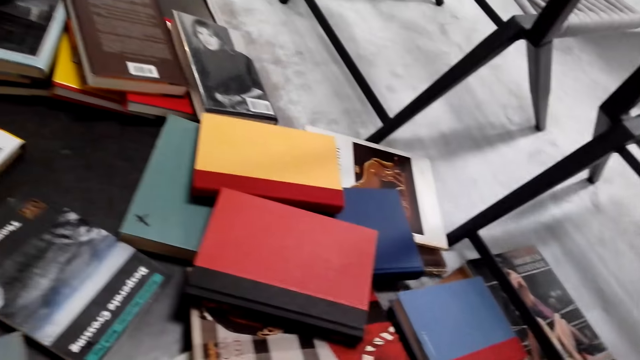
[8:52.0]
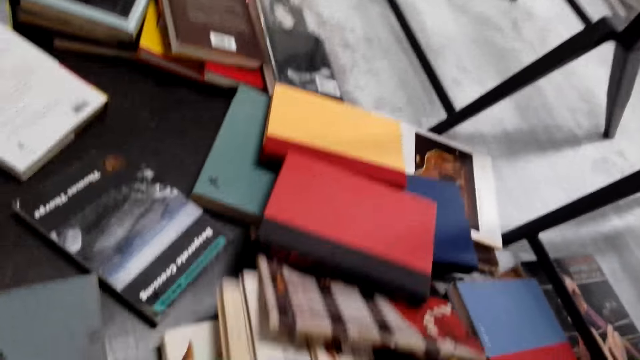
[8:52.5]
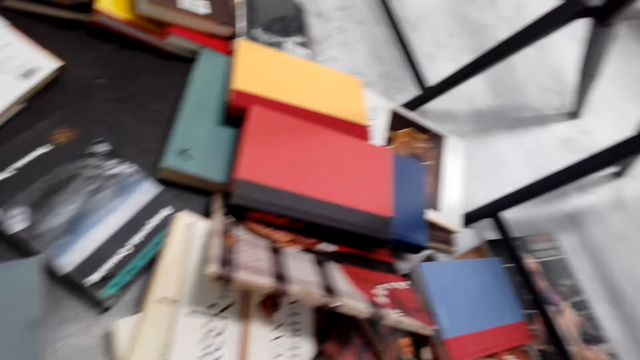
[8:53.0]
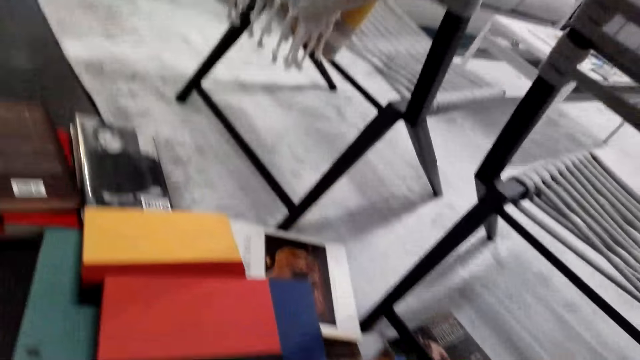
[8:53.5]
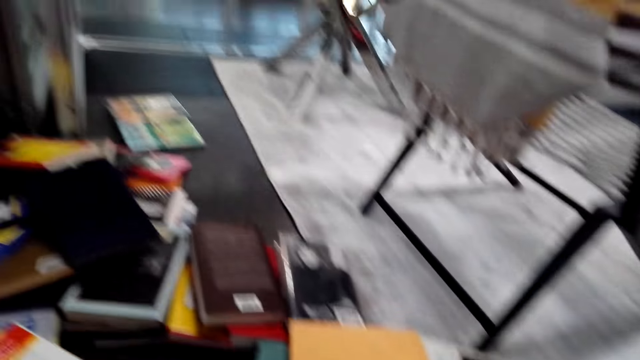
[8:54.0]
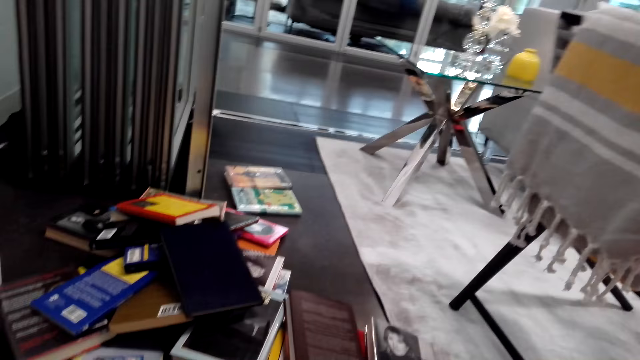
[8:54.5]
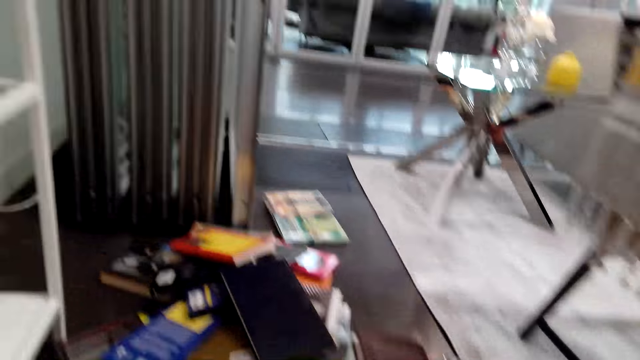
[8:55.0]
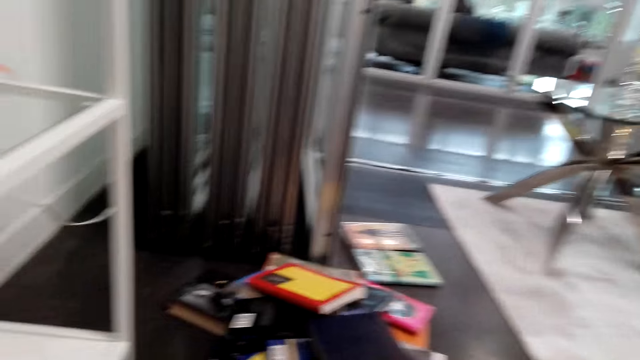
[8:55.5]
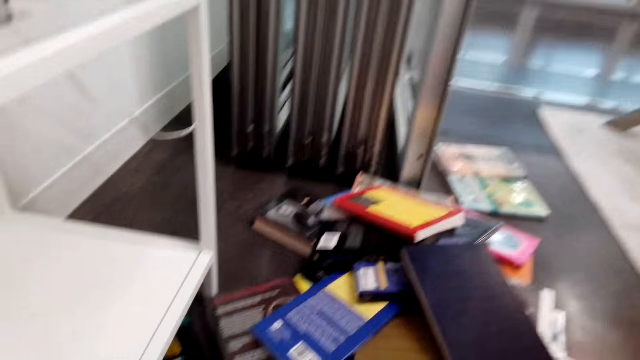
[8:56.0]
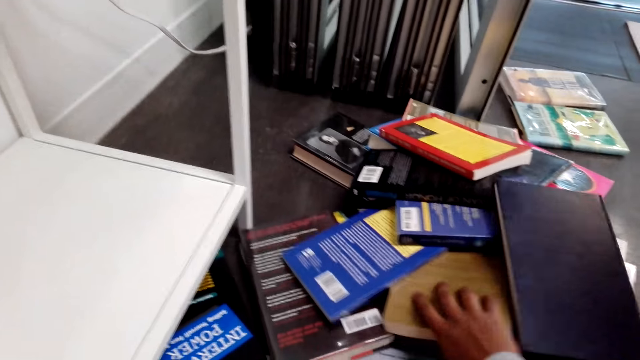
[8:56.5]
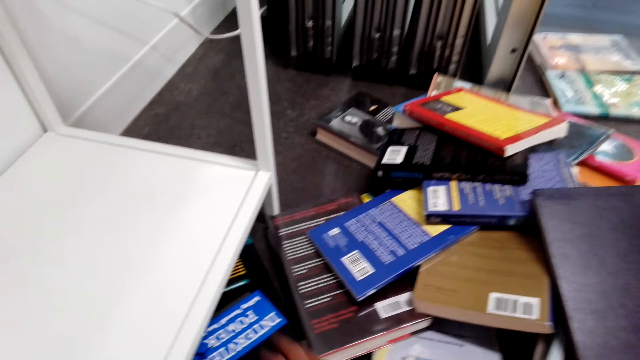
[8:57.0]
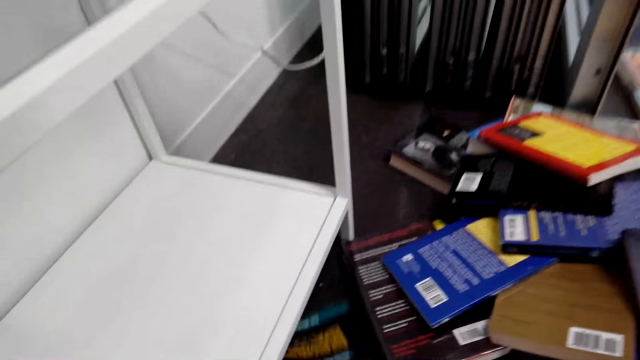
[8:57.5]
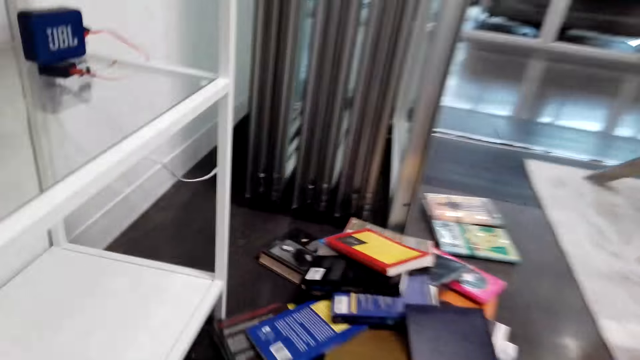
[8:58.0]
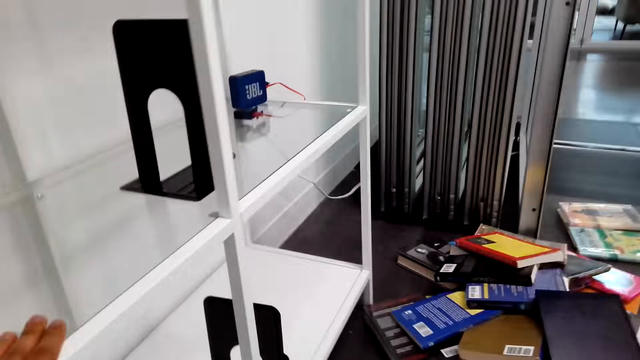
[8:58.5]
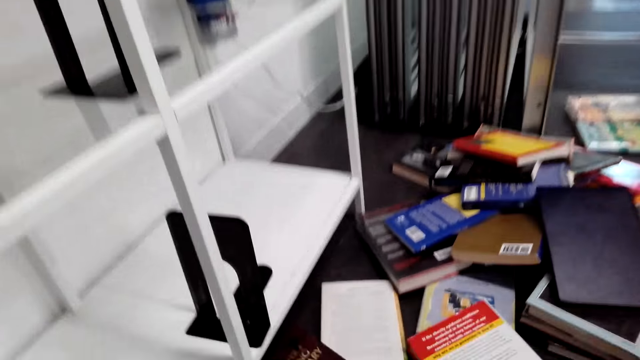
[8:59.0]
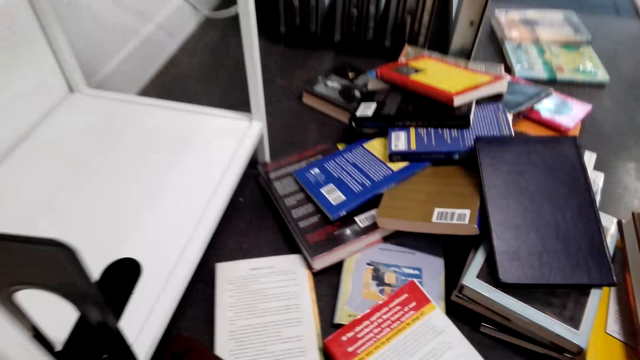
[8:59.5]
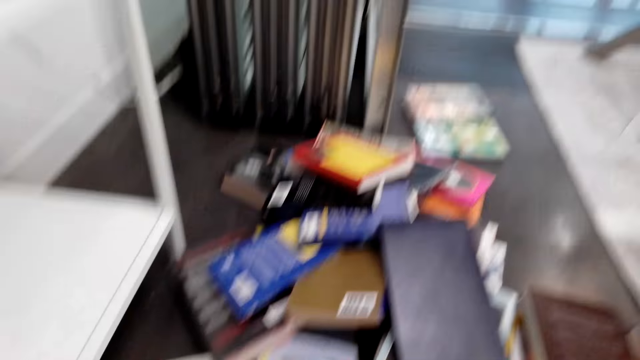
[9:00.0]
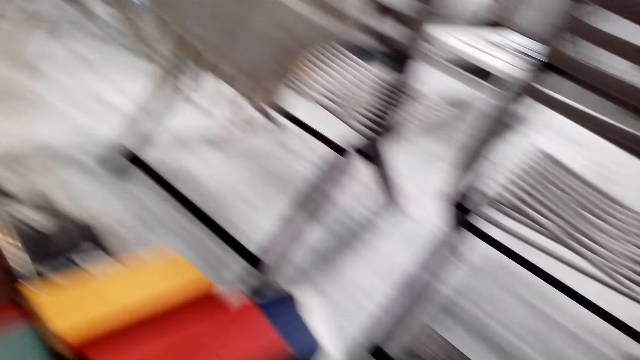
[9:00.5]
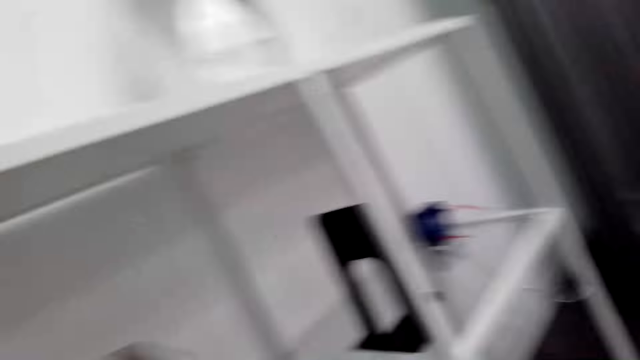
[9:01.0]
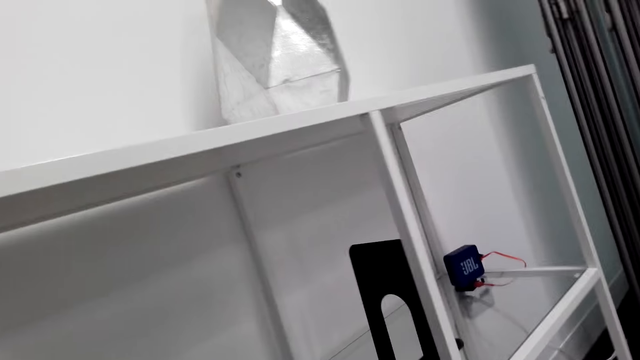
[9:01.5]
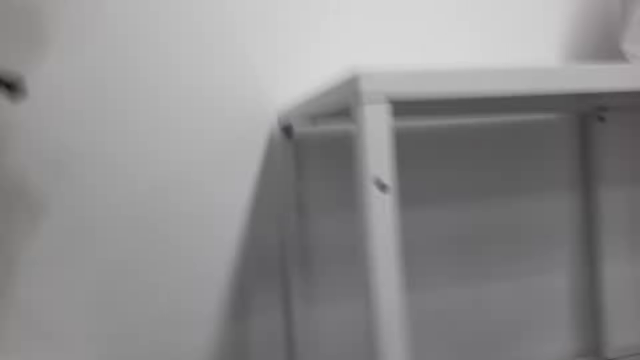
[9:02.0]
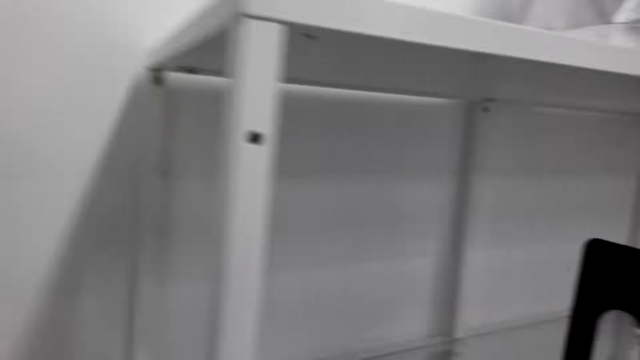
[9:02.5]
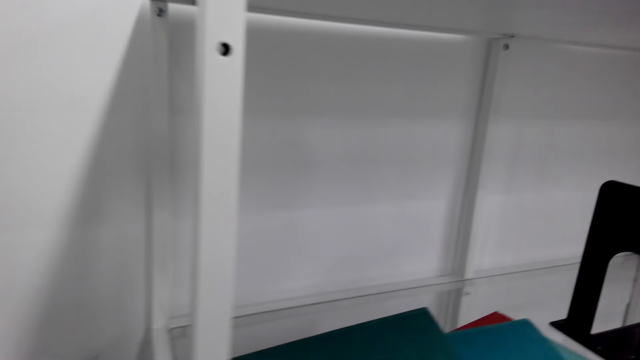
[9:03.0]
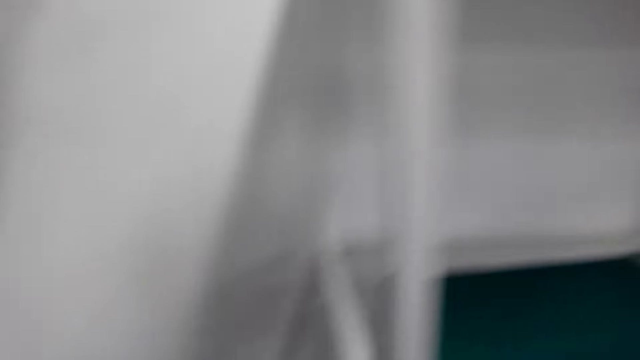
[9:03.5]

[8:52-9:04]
The camera wearer takes books on the floor. They touch a book. They arrange novels on the floor. They pull the book. They arrange the novels from the floor to the book cabinet.

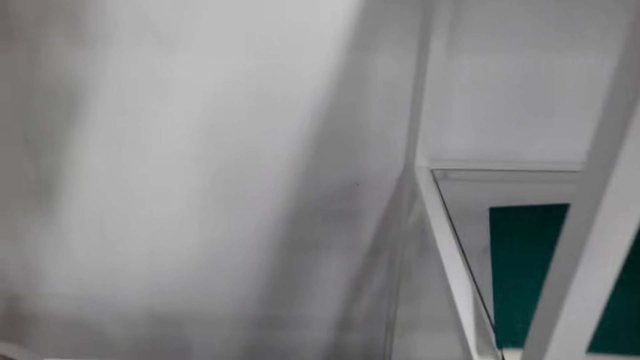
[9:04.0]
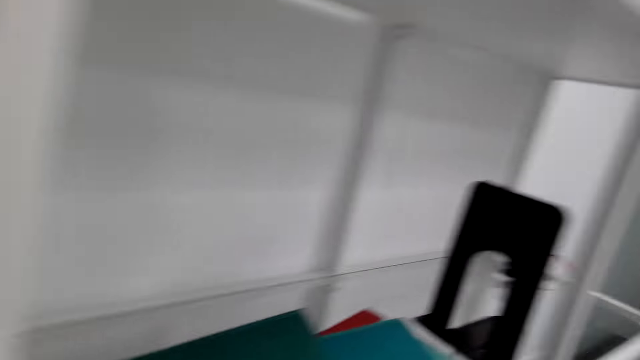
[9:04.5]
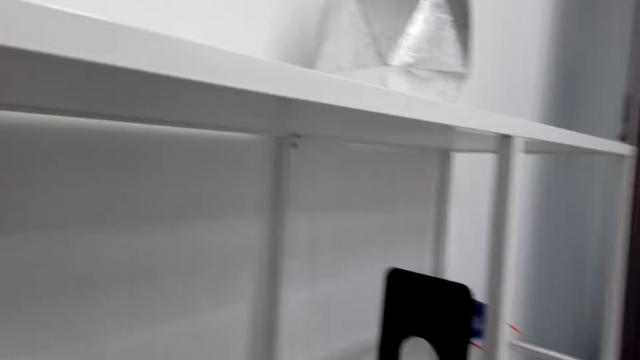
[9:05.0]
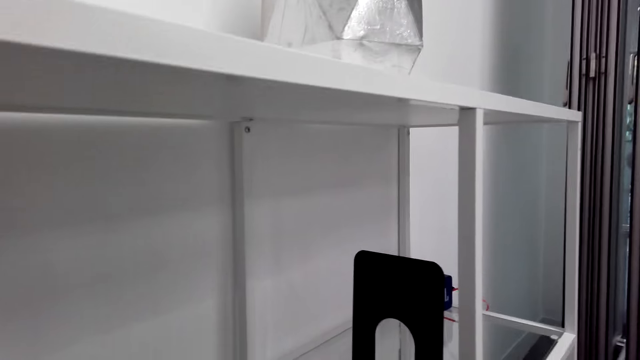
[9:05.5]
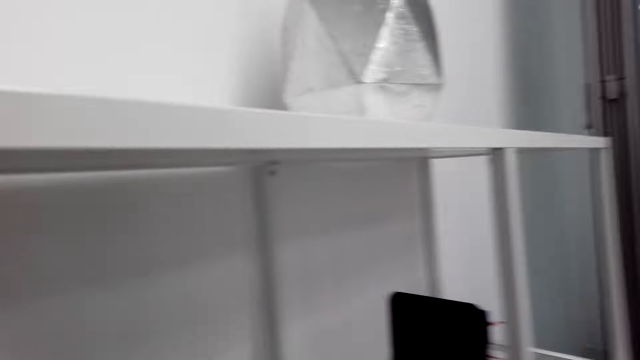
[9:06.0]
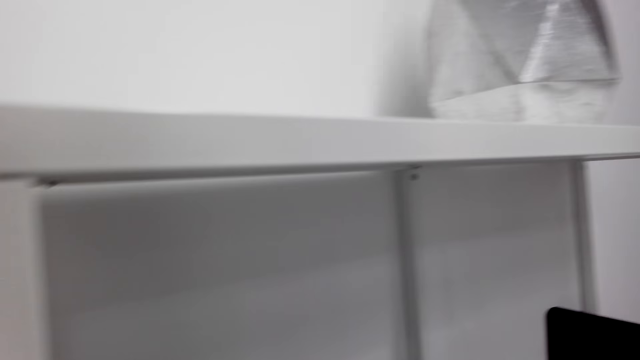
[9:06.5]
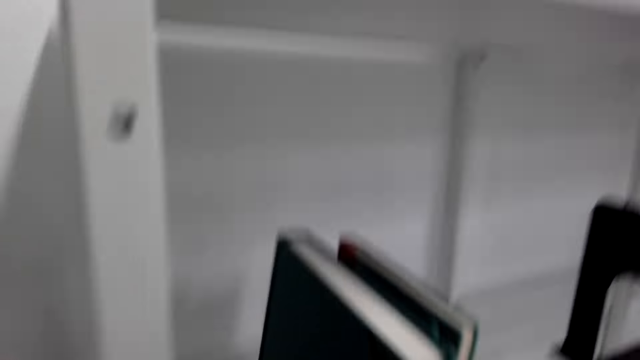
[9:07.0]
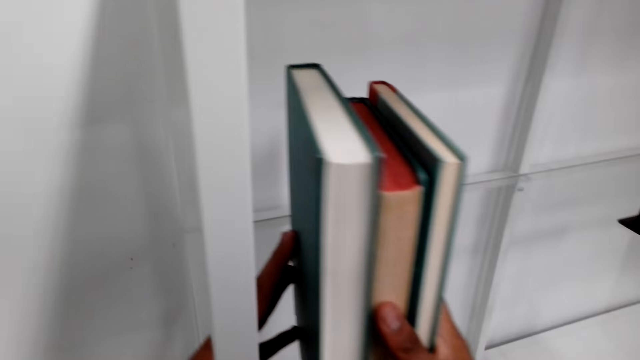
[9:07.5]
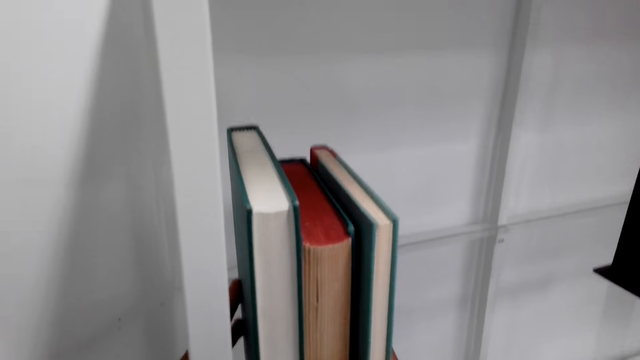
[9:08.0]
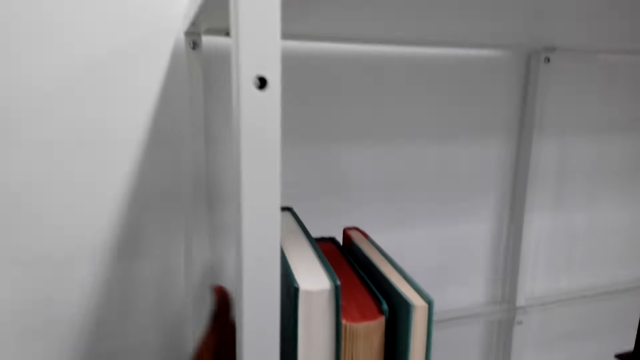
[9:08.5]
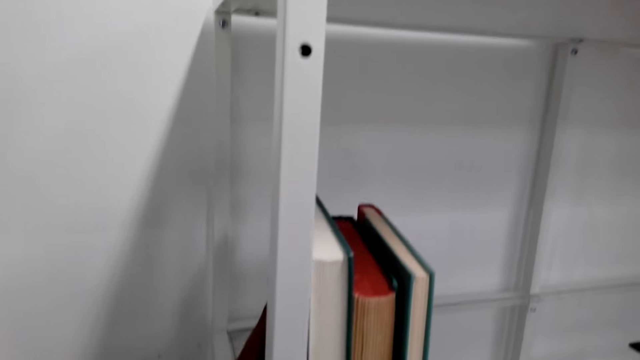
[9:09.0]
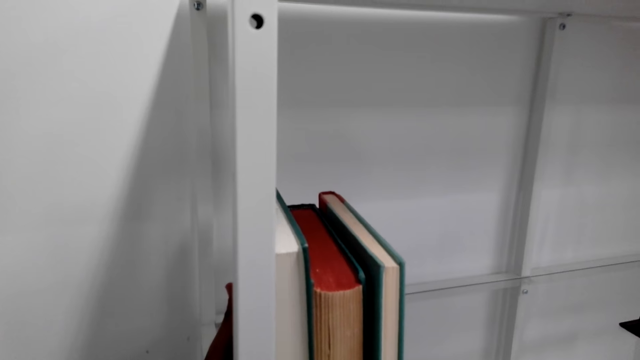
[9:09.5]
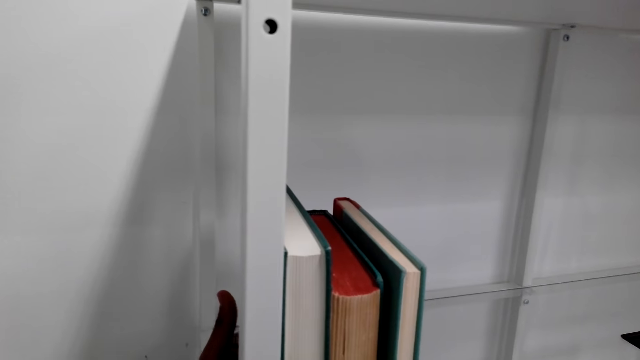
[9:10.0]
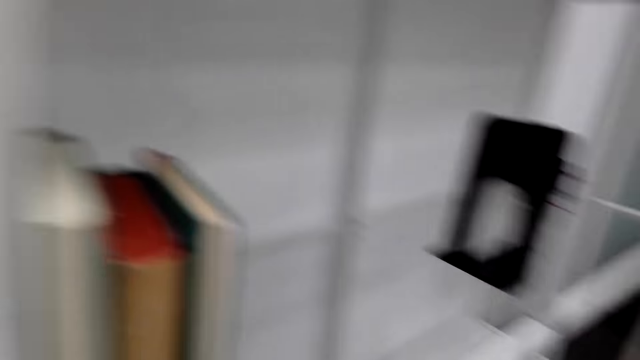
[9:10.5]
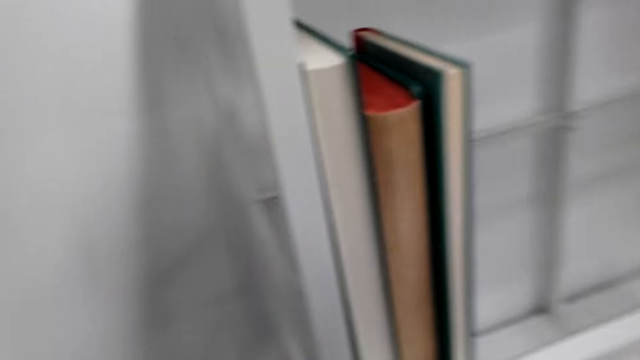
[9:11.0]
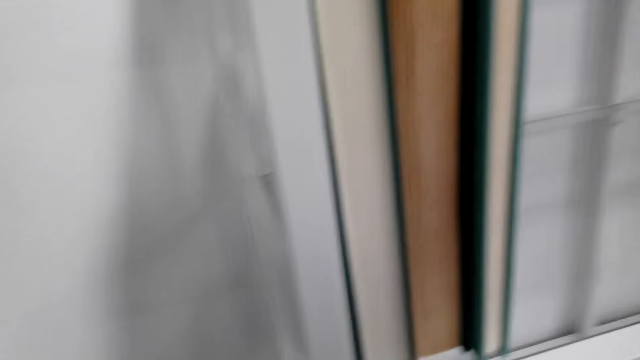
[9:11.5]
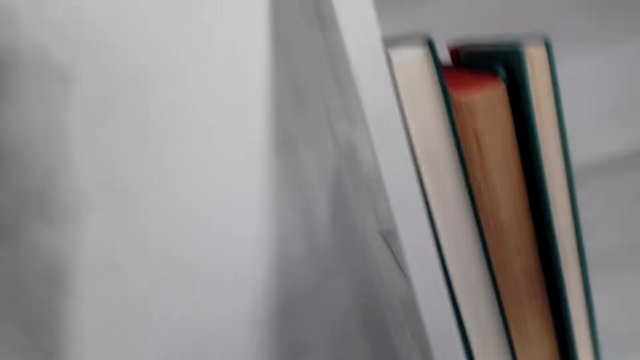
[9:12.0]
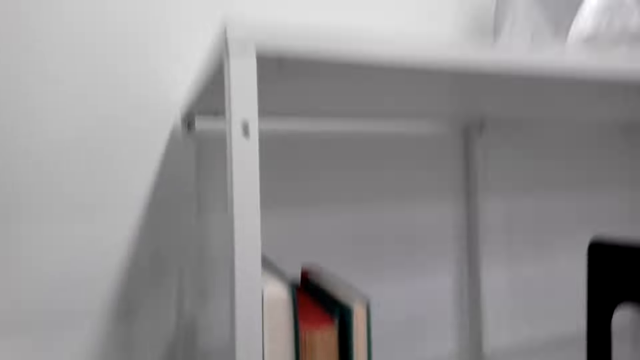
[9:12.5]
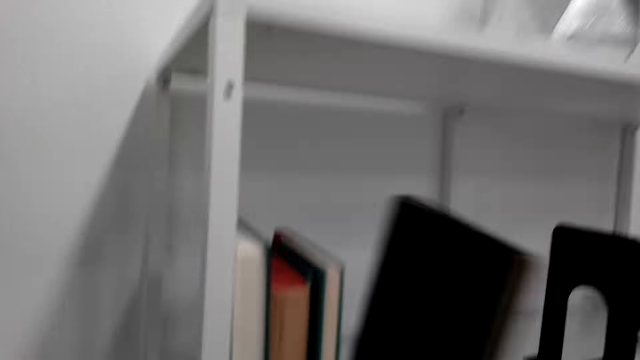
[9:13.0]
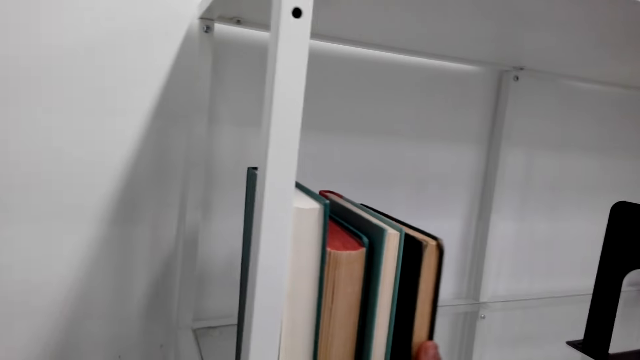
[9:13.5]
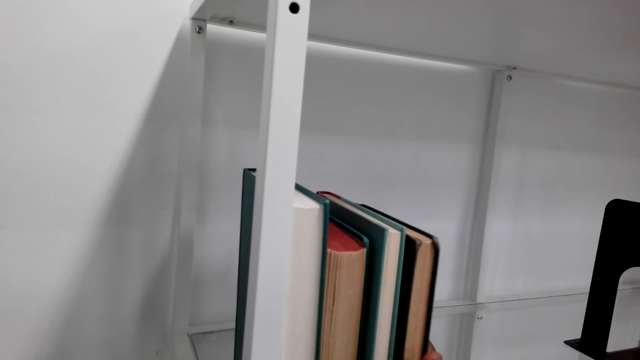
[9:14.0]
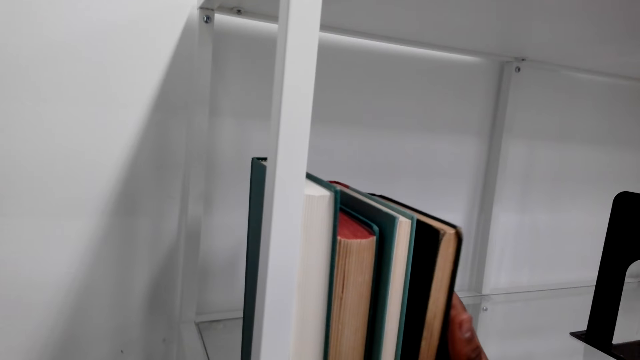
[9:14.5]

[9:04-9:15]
The camera wearer looks around. They arrange novels in the book cabinet. They arrange more novels in the book cabinet.
